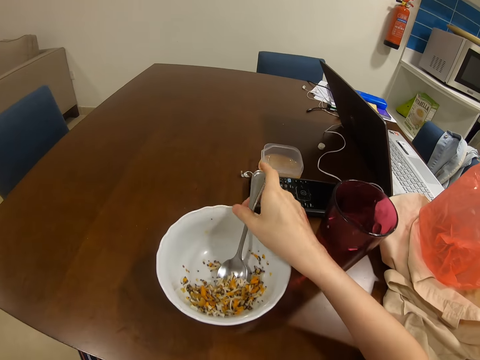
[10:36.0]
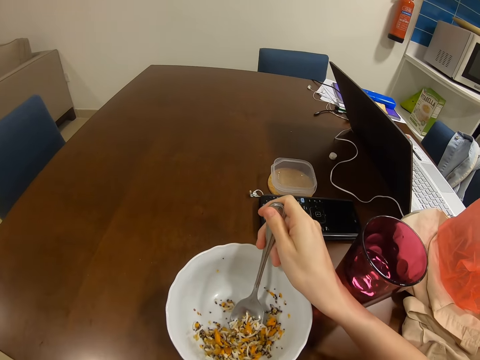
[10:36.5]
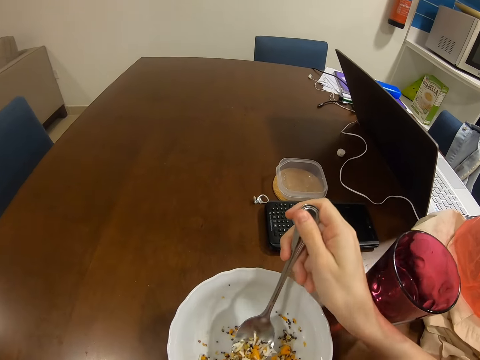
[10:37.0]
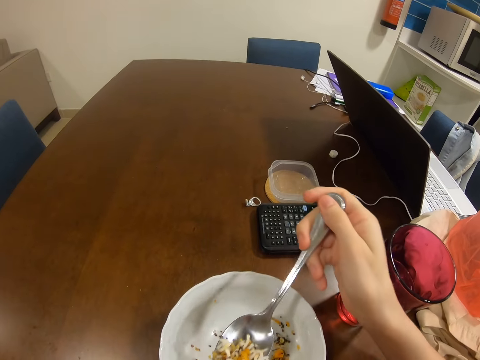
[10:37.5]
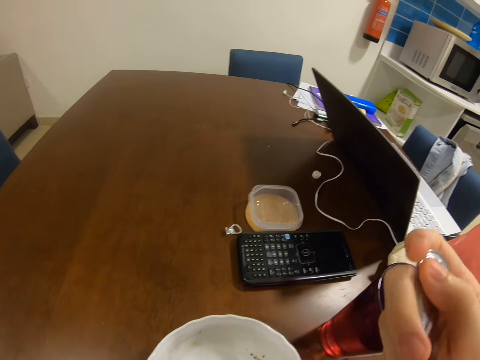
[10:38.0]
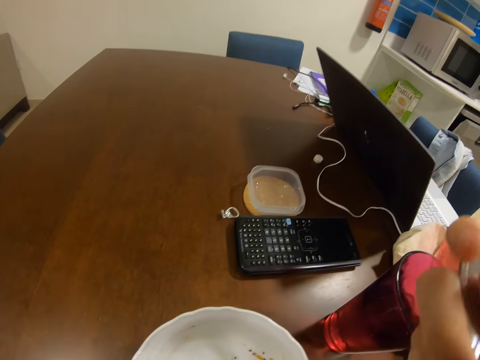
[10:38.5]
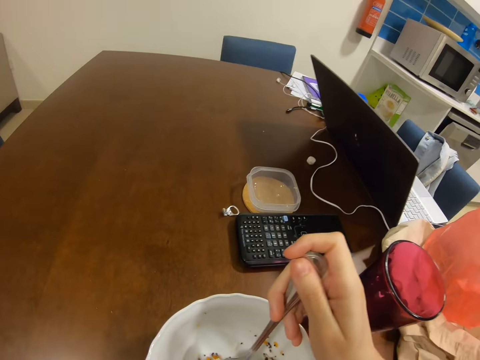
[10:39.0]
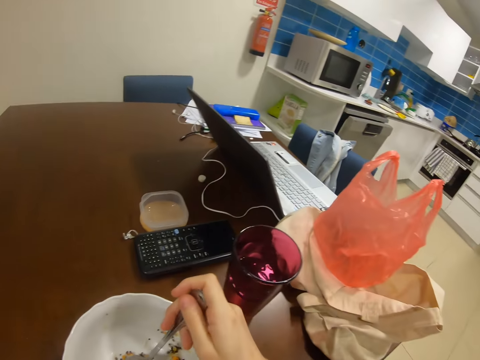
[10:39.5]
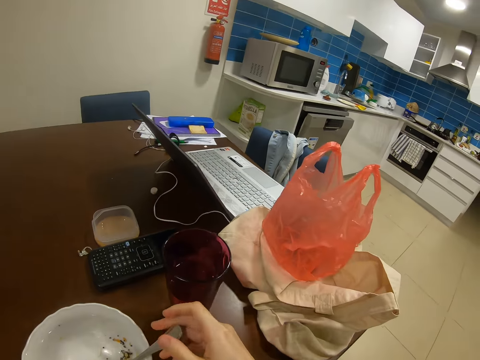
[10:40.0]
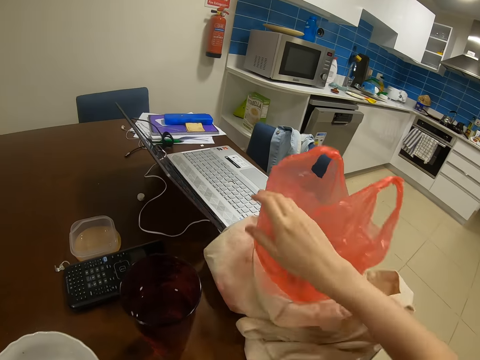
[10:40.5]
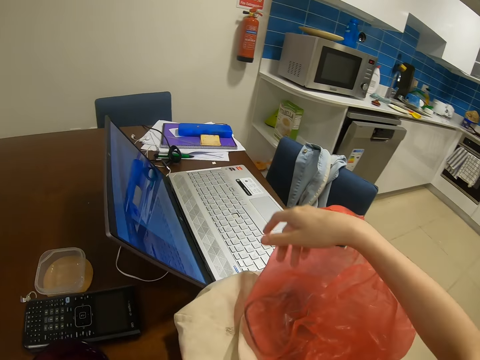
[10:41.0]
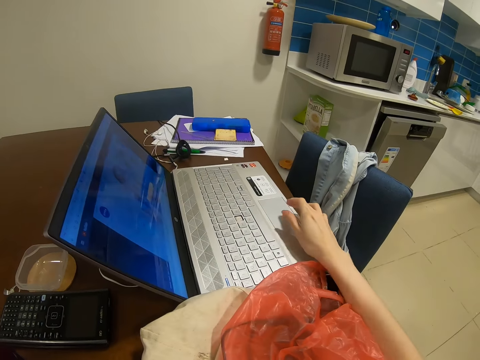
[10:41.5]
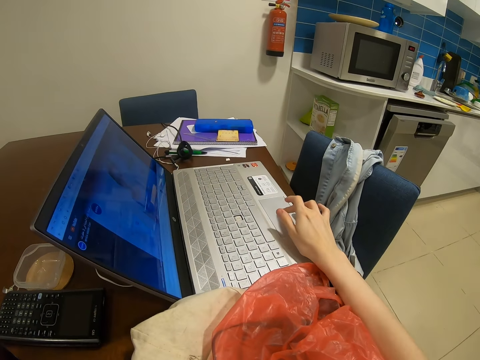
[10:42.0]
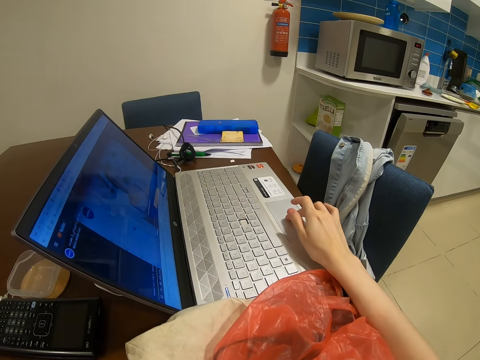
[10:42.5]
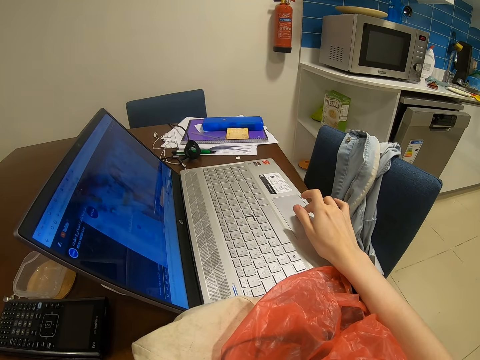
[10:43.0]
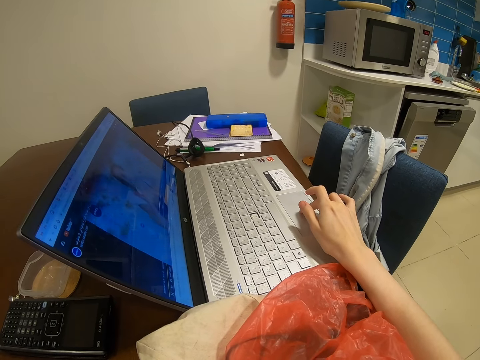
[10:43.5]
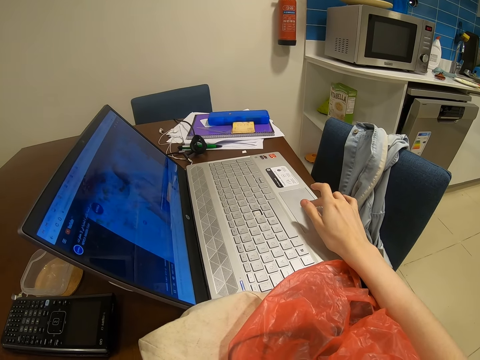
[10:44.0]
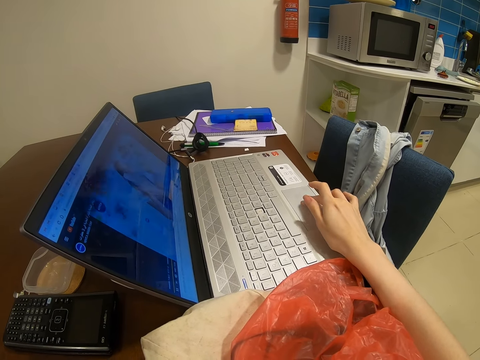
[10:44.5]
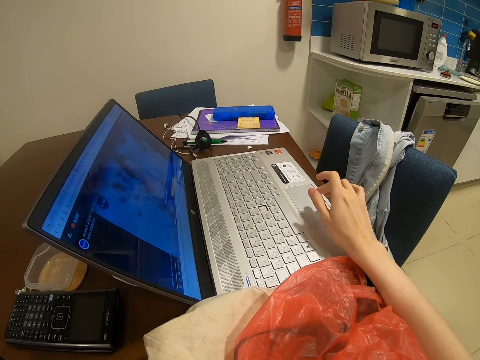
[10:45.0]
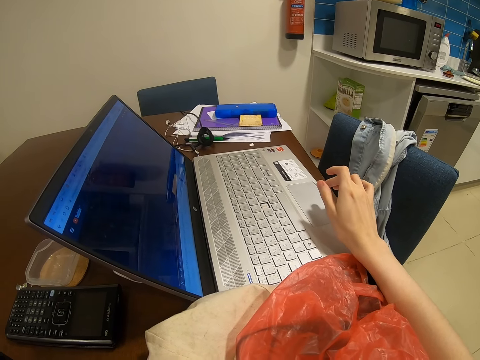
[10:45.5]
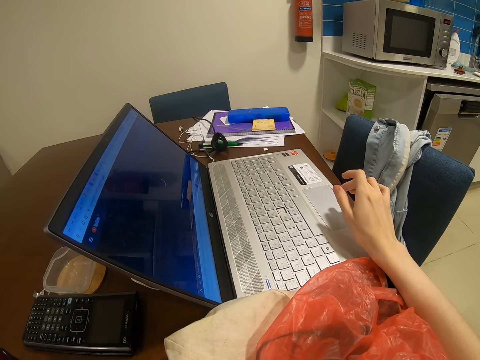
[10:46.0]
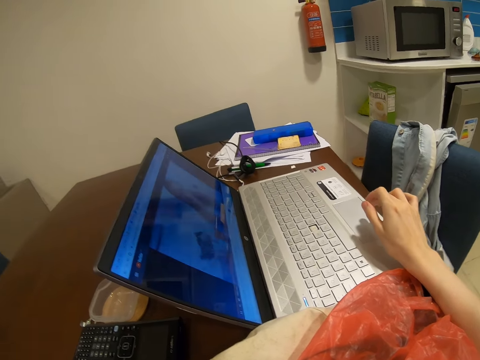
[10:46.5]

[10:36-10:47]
The camera wearer eats food. They touch the polythene bag. They press the laptop. They scroll the laptop.

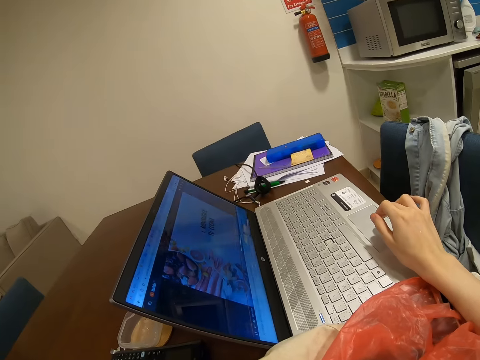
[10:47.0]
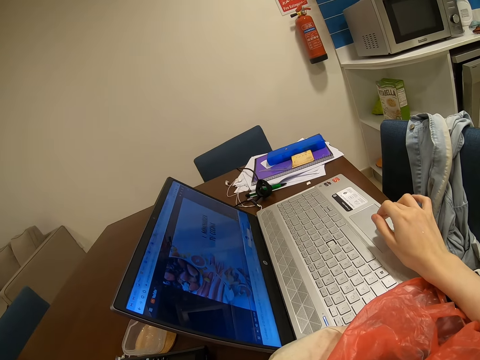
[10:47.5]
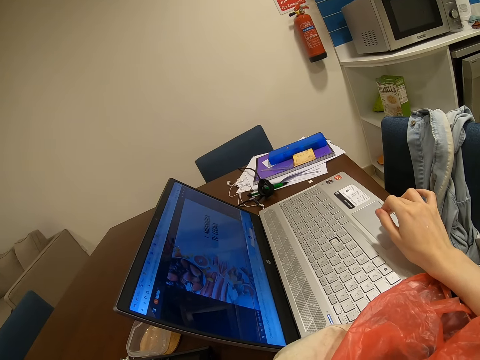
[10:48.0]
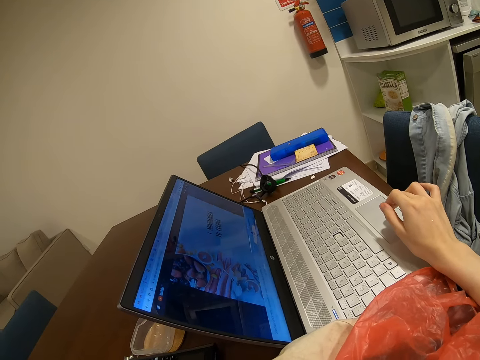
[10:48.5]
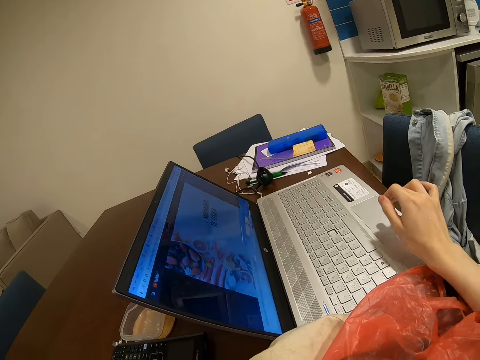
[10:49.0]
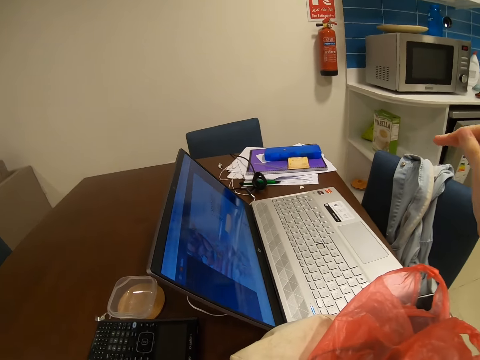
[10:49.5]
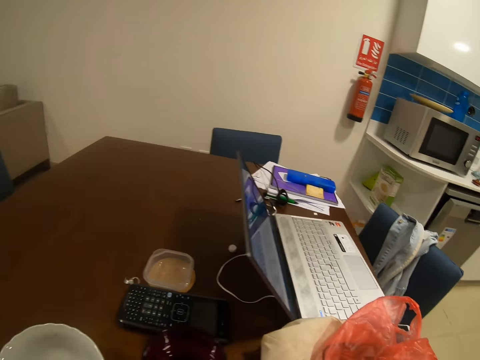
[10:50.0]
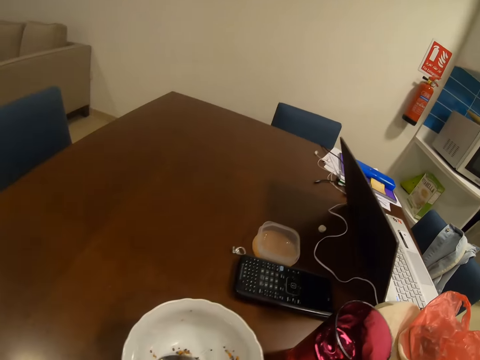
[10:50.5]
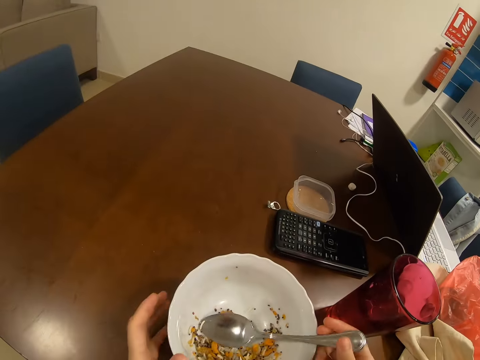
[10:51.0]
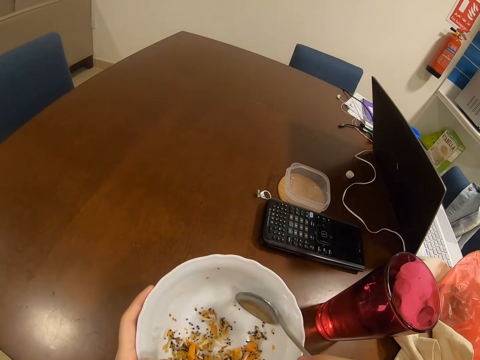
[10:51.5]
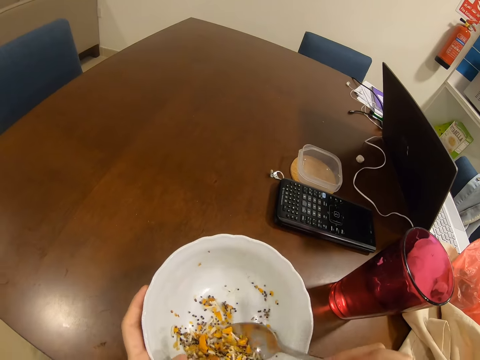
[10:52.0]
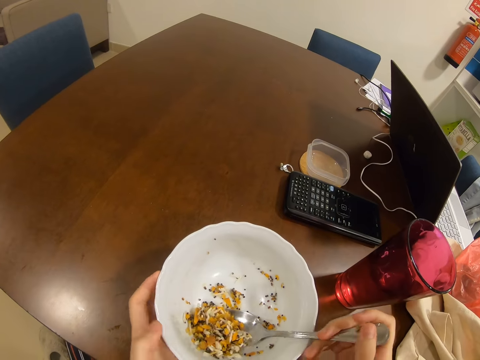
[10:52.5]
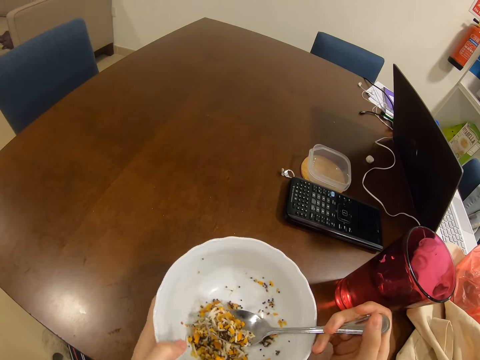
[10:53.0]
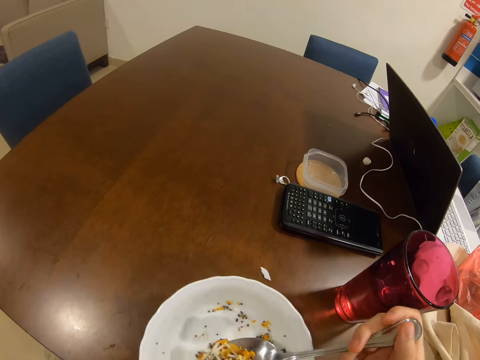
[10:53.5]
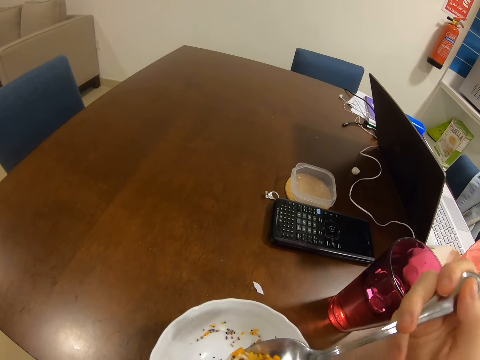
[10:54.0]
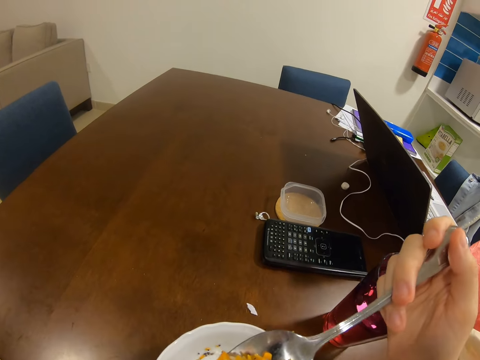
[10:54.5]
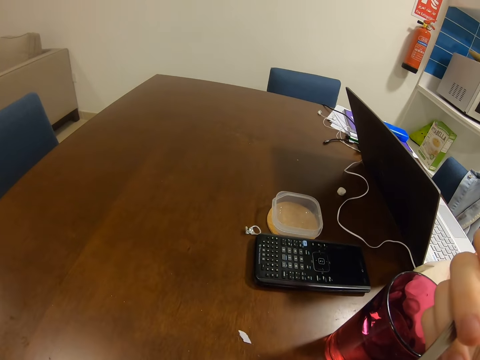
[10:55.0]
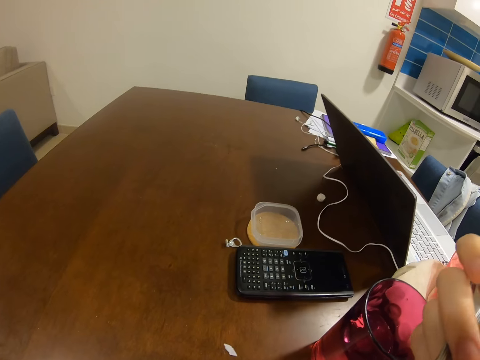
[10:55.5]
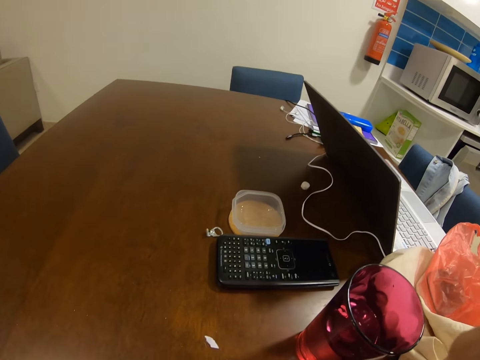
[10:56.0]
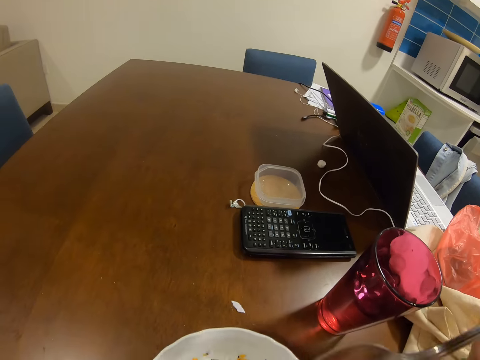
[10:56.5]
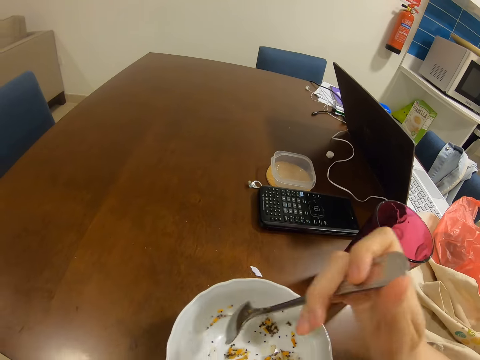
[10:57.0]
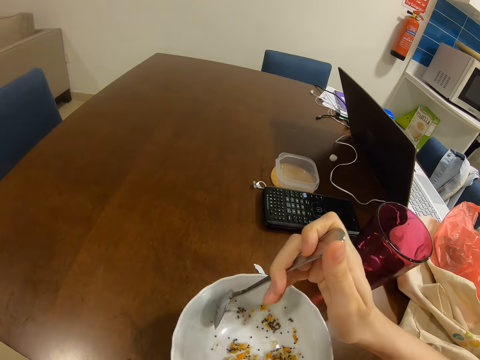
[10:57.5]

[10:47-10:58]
The camera wearer eats food.

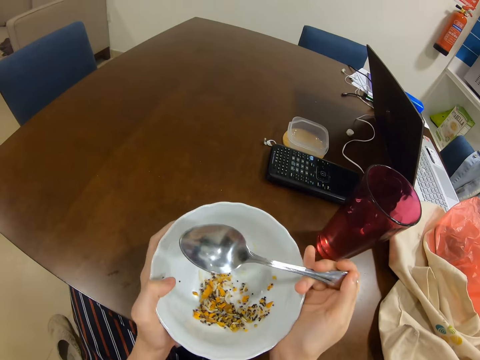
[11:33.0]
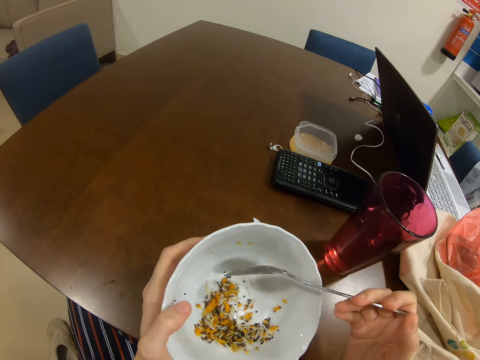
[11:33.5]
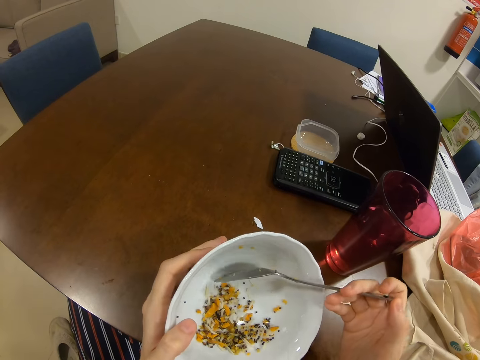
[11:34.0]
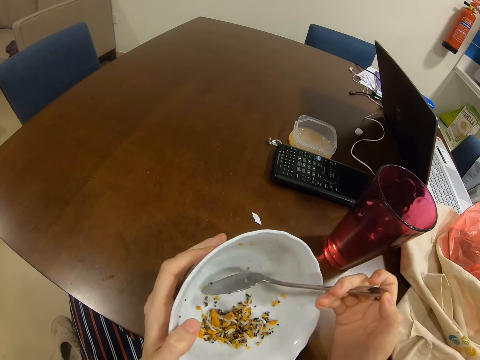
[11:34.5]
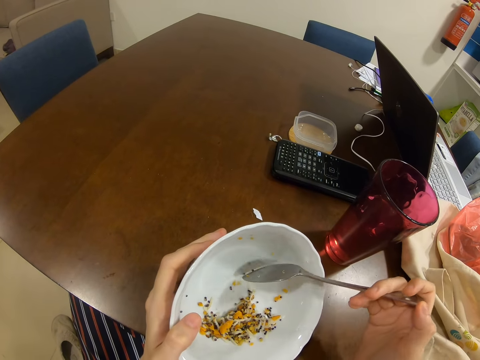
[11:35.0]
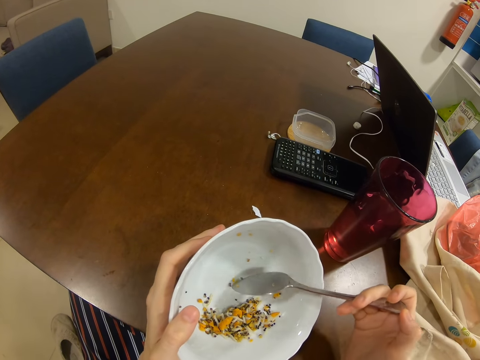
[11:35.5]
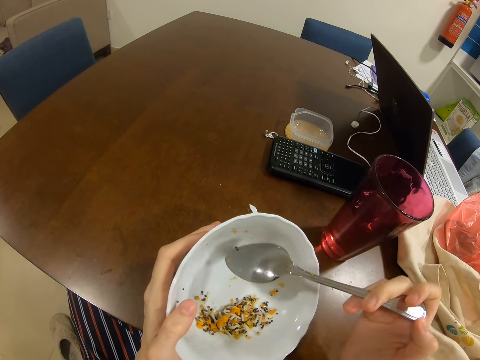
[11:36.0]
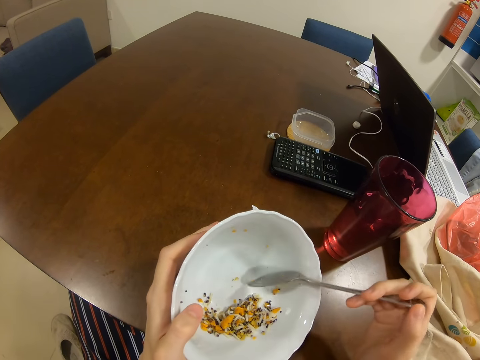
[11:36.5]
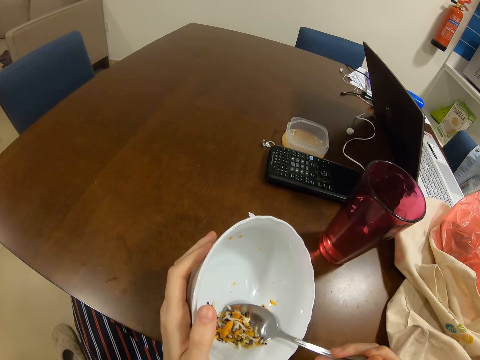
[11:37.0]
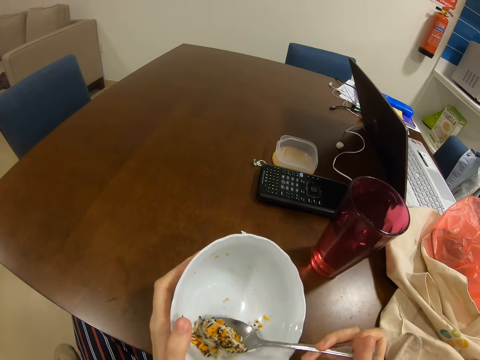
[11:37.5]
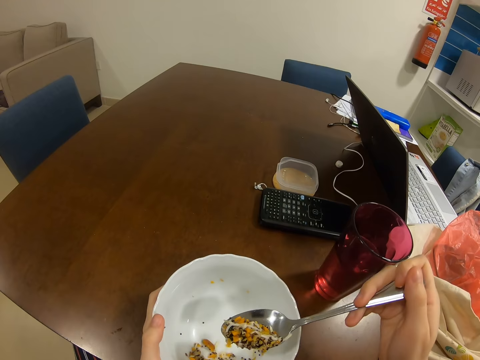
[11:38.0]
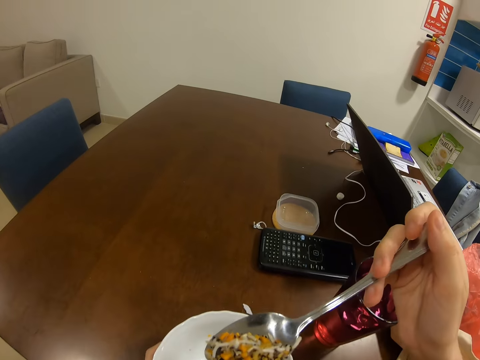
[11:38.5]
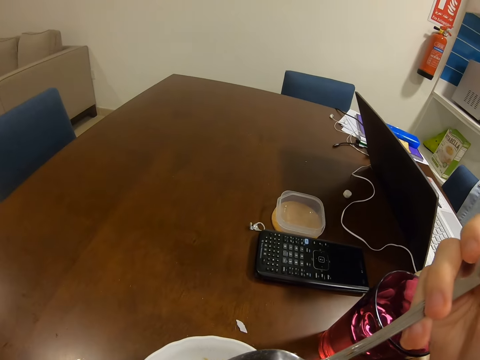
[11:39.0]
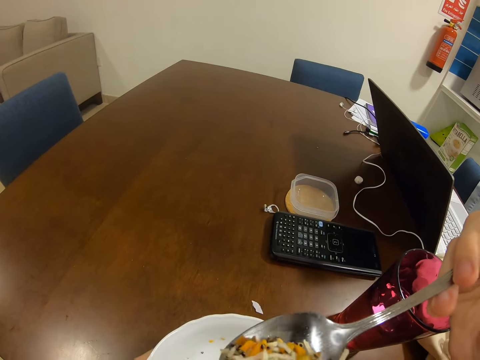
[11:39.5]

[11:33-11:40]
The camera wearer holds the bowl to eat.
